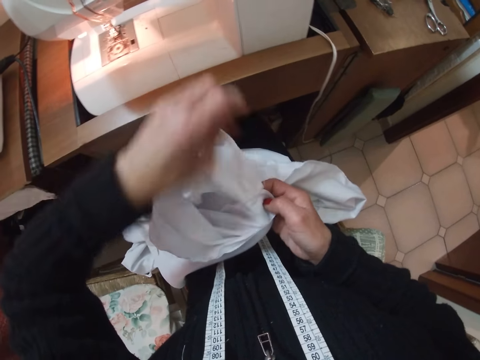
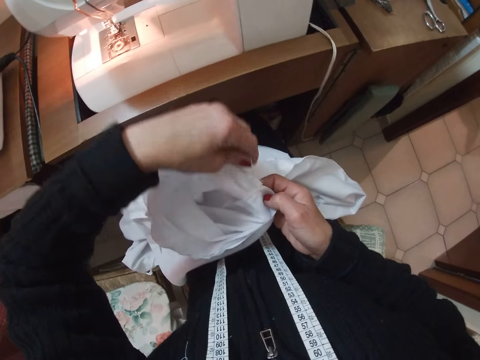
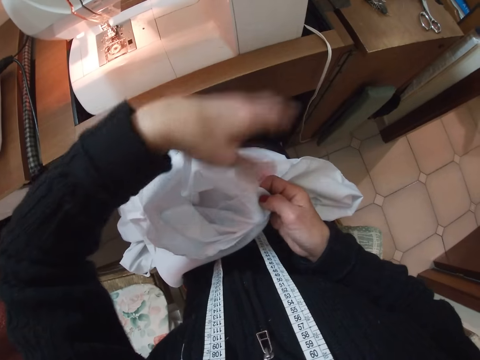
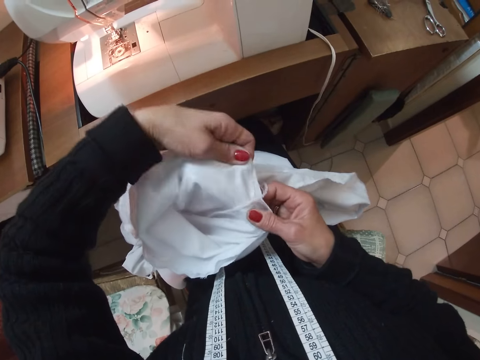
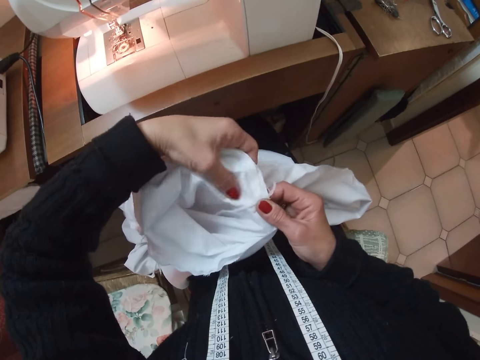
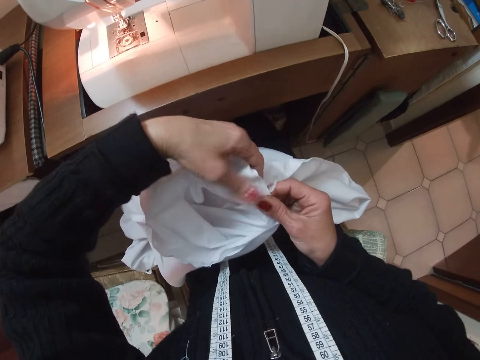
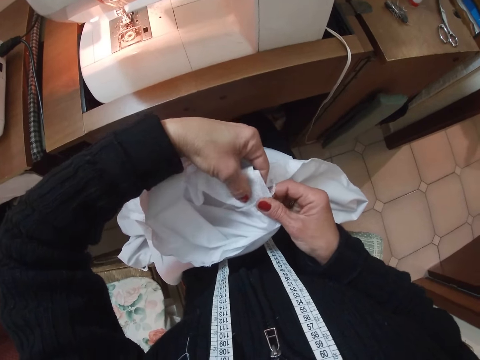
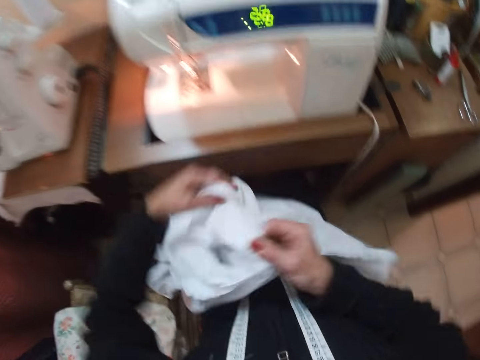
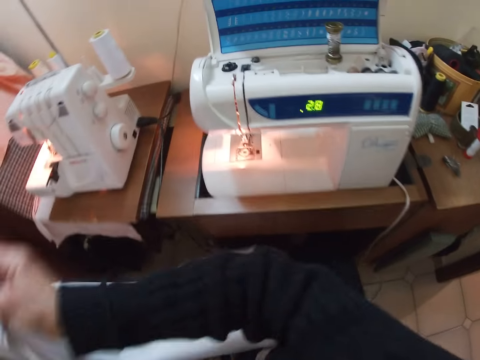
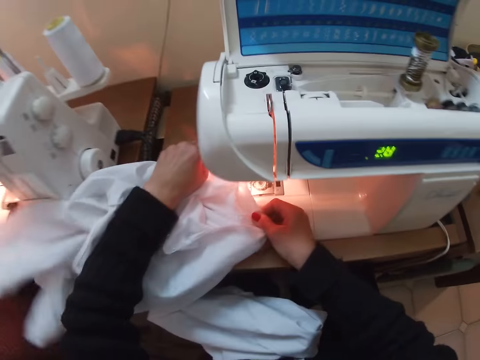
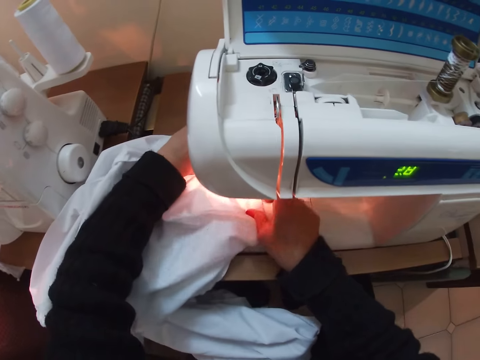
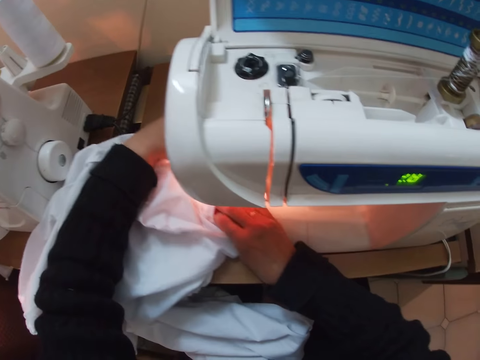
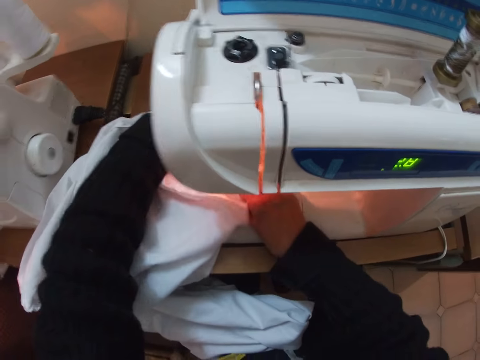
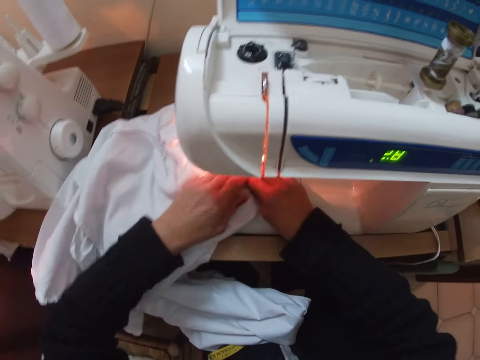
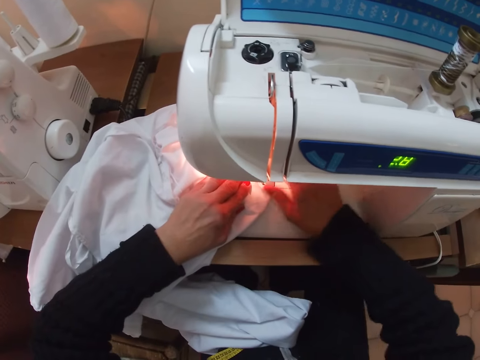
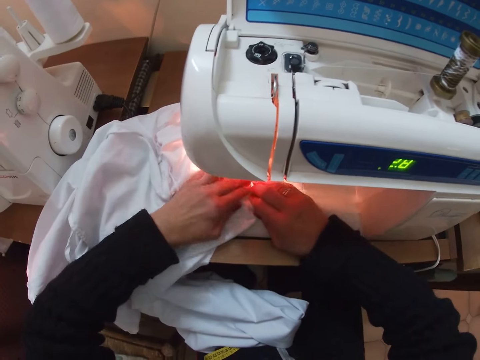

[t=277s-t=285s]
The camera wearer turns the cloth. They put the cloth in the machine. They adjust the cloth in the machine. They touch something.

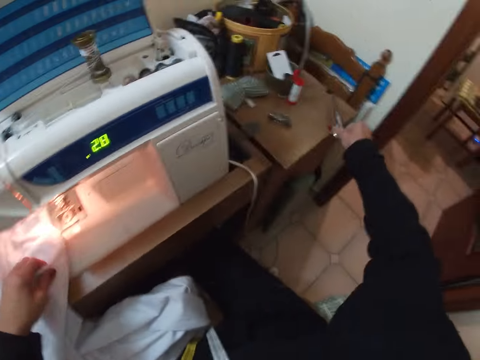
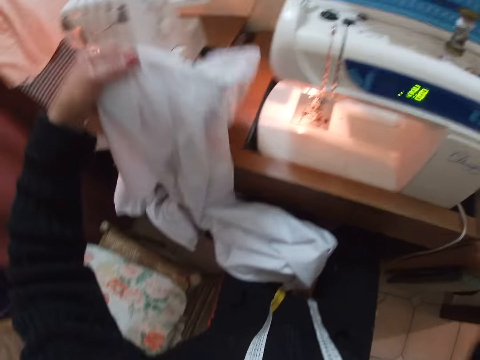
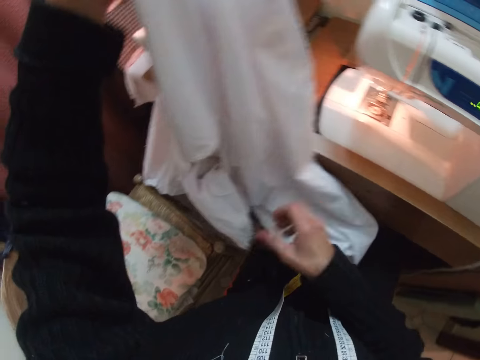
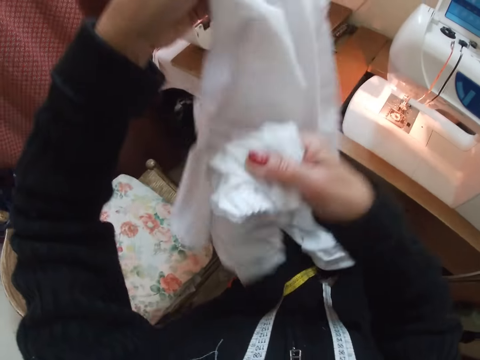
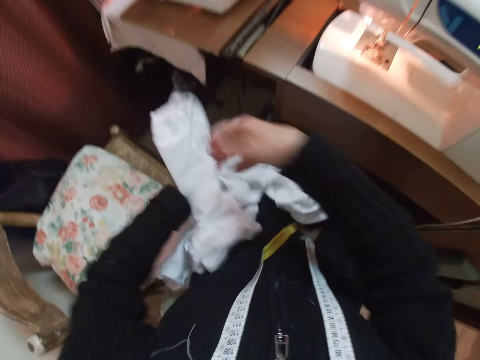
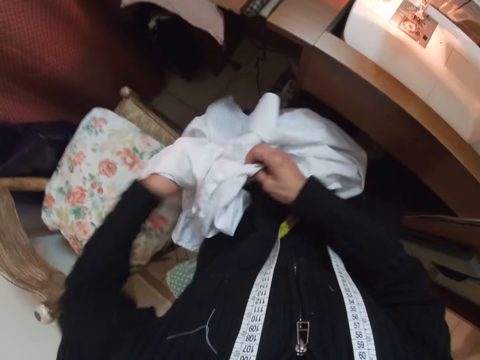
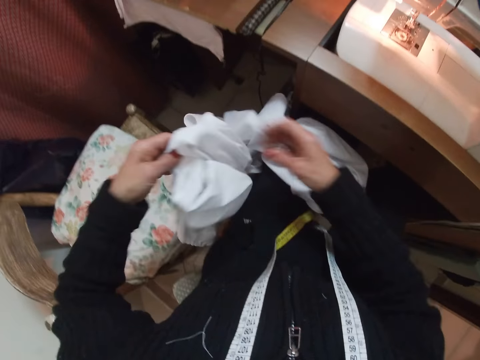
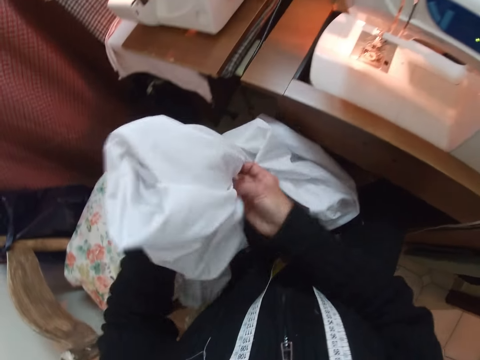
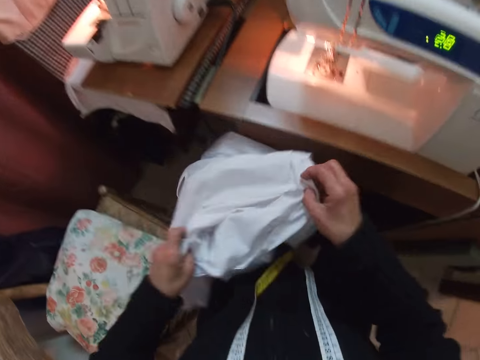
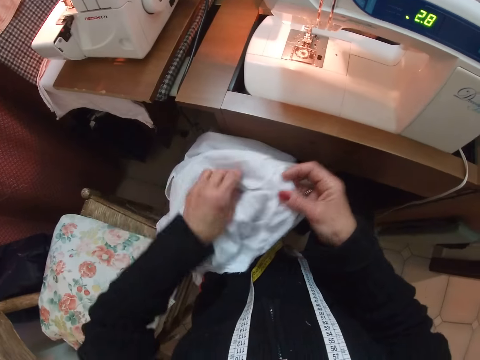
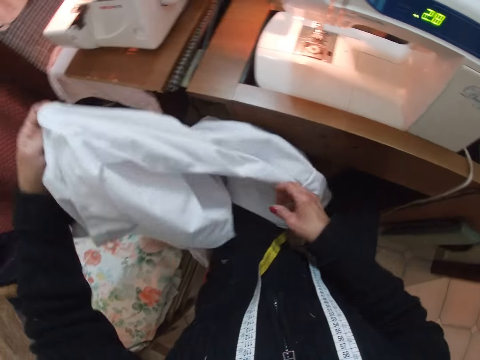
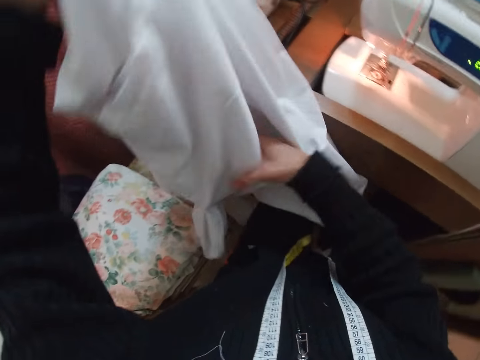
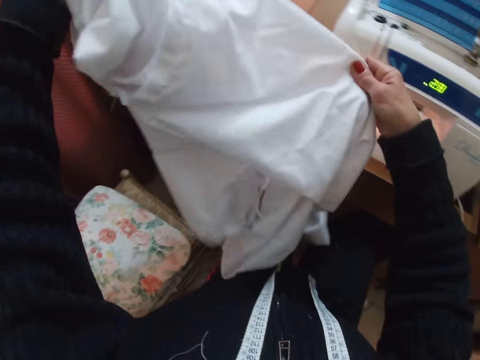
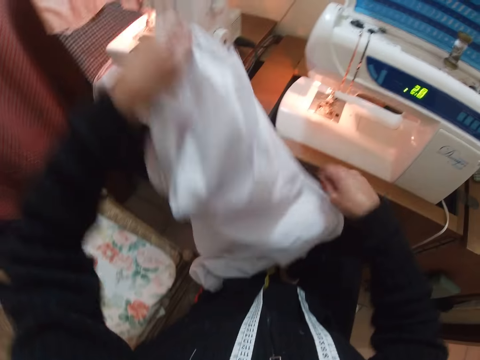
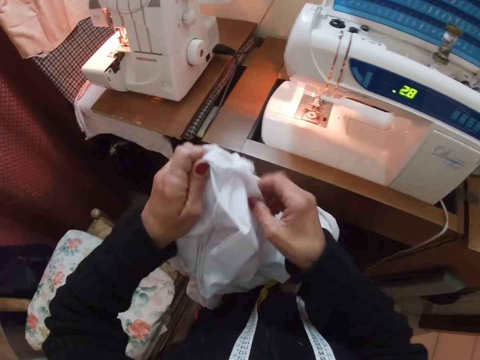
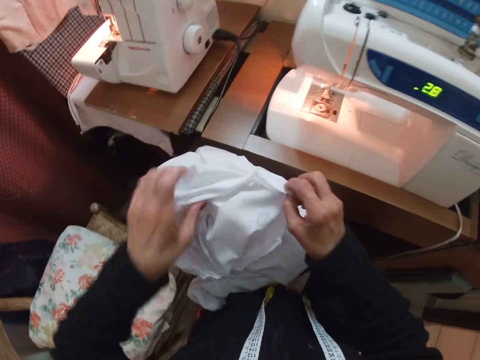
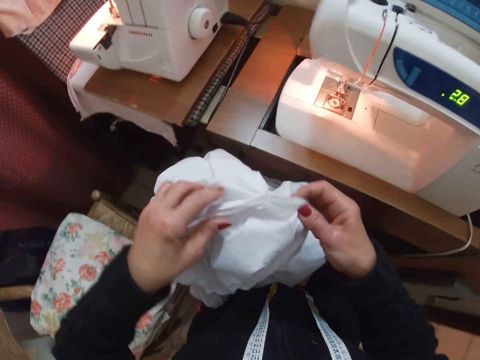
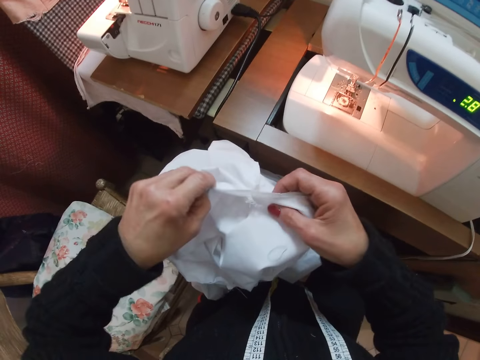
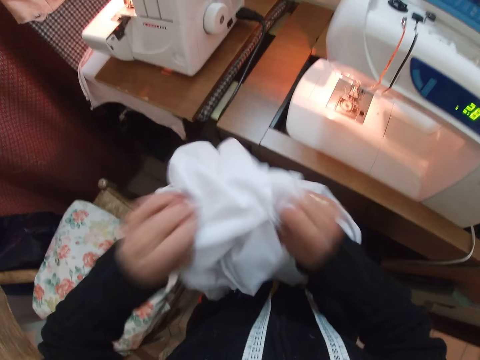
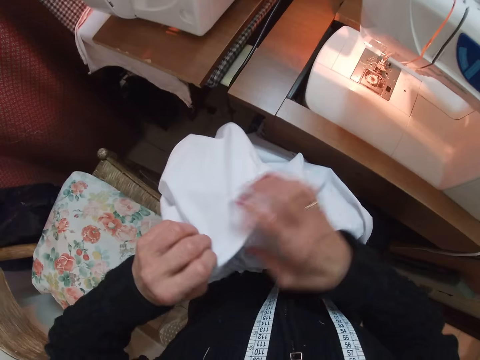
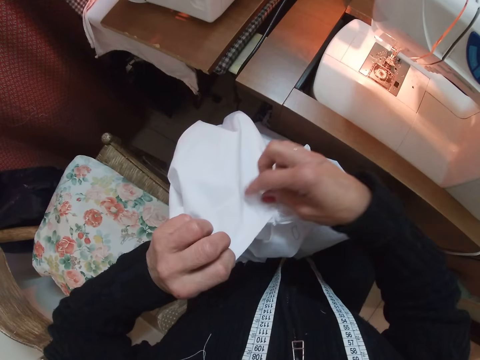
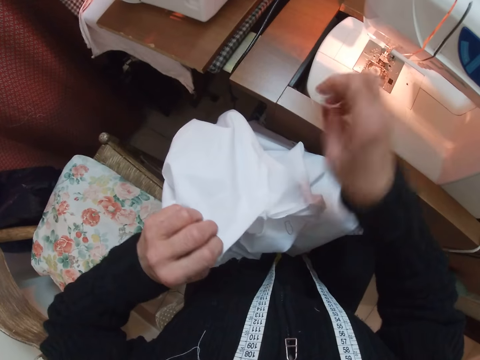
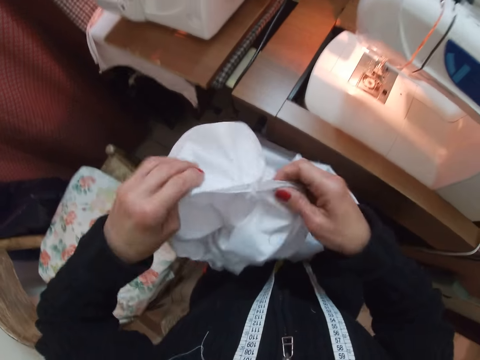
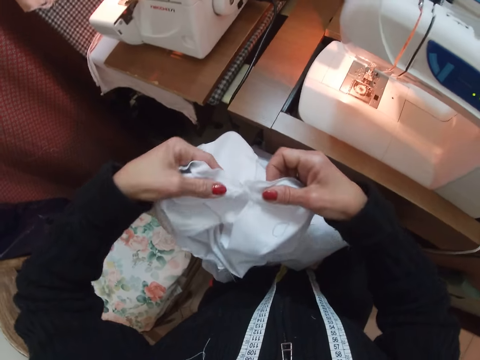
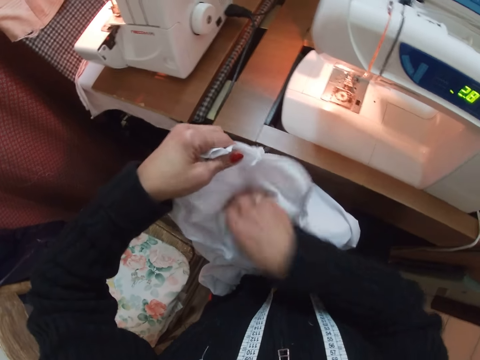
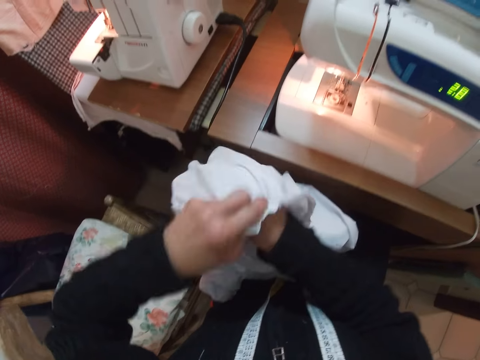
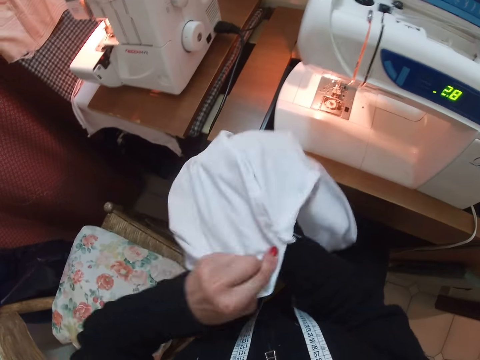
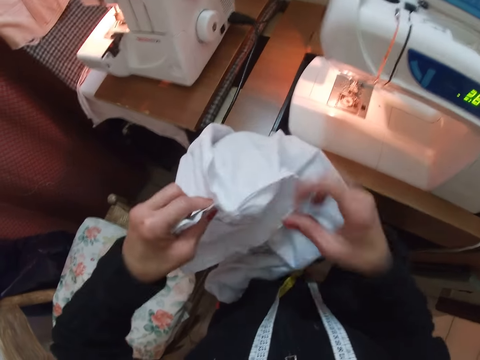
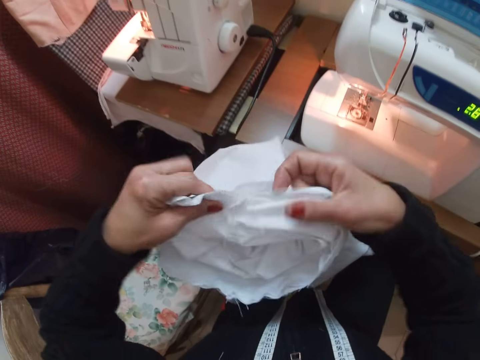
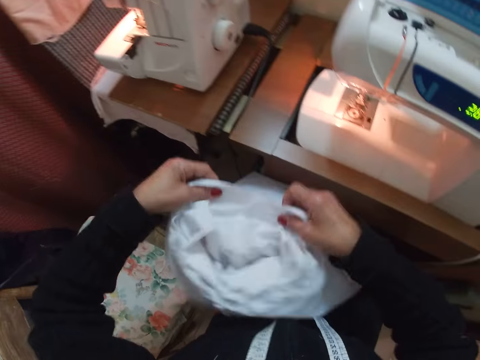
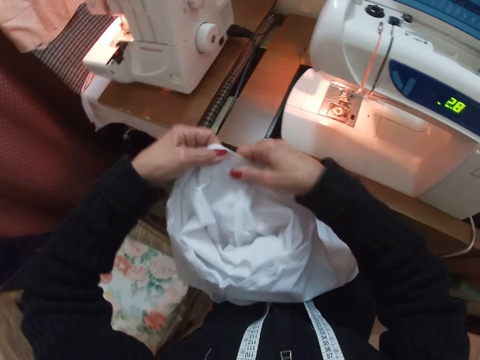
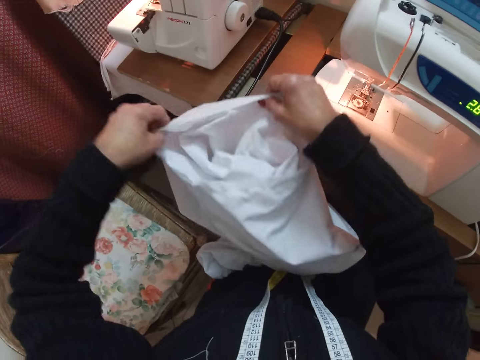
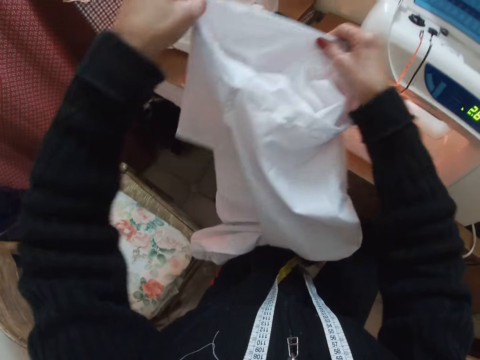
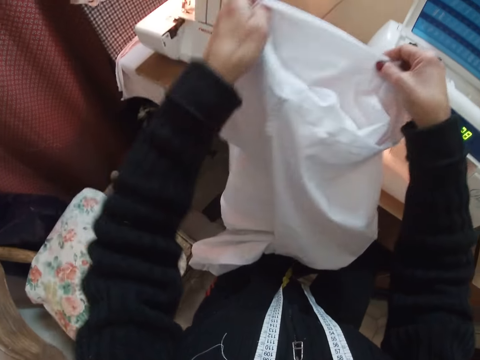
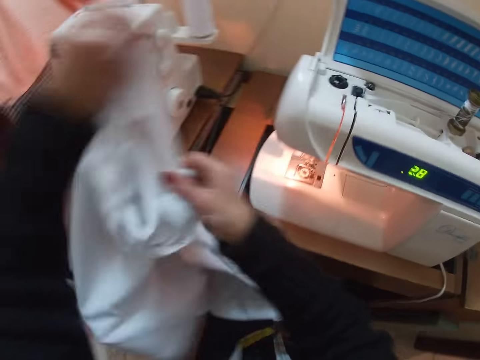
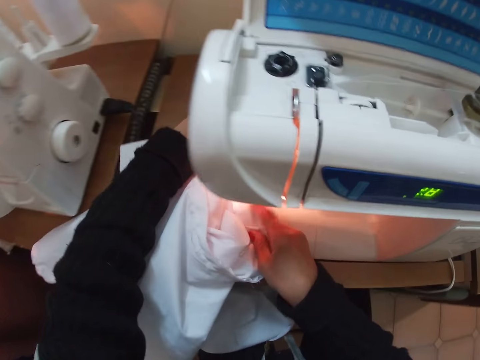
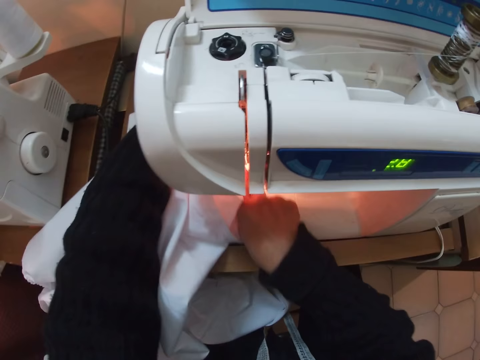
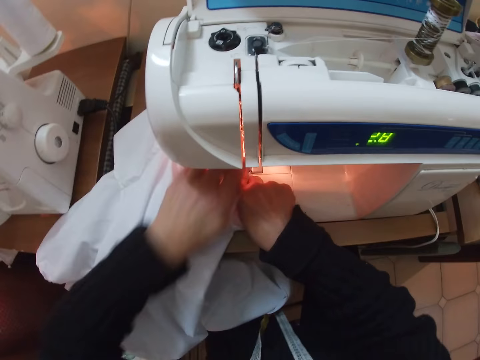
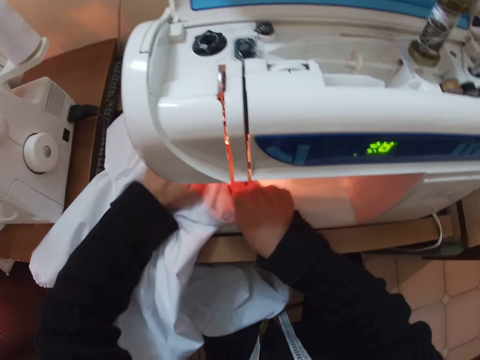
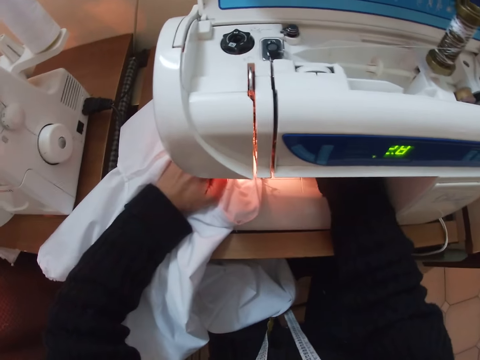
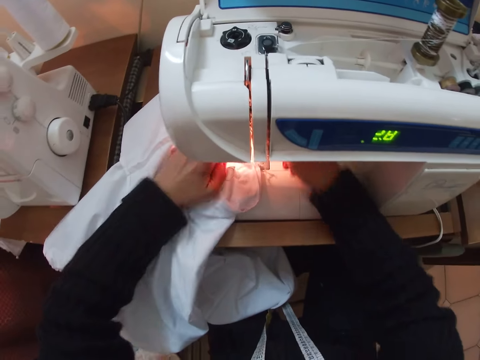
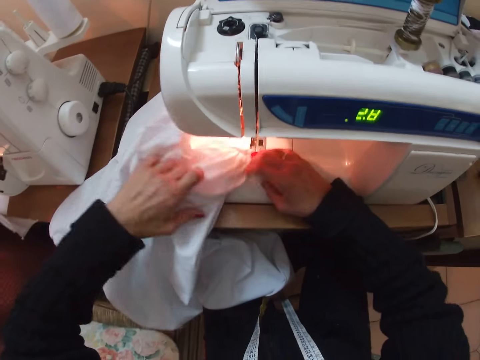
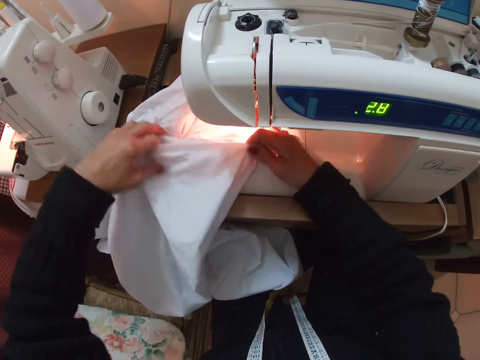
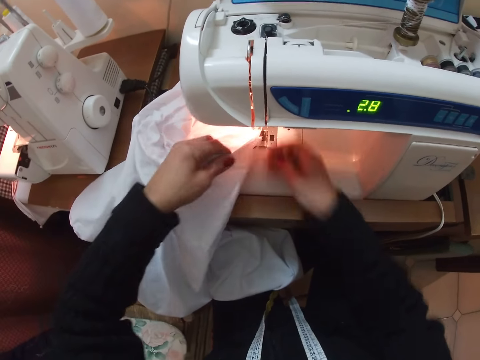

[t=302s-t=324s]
The camera wearer picks up the white cloth with her left hand. She drops the scissors on the sewing machine table. She turns the garment. She lifts the white cloth with her right hand, drops the white cloth into her left hand, raises the white cloth with both hands and examines the white cloth. She drops the white cloth on her lap. She raises the white cloth with both hands. She takes her right hand off the white cloth. She holds the white cloth with her right hand. She moves the cloth downwards with both hands. She shakes the white cloth with both hands. She takes wool off the white cloth. She folds out the white cloth. She holds the white cloth with both hands. She dips her right hand into the white cloth. She takes her right hand out of the white cloth. She adjusts the white cloth with her hands. She lays the white cloth on the sewing machine. She takes her left hand off the sewing machine. She sets the white cloth on the sewing machine. She takes her right hand off the white cloth. She sets the white cloth on the sewing machine.
